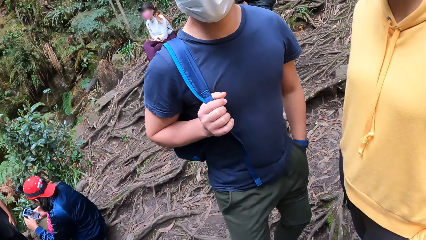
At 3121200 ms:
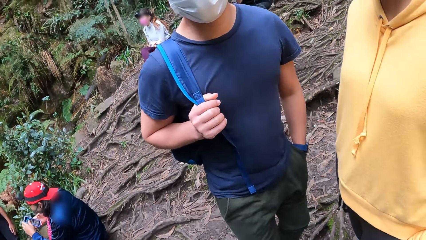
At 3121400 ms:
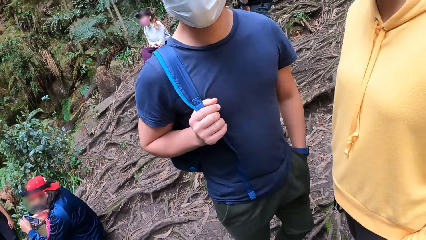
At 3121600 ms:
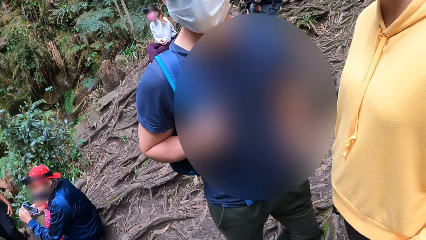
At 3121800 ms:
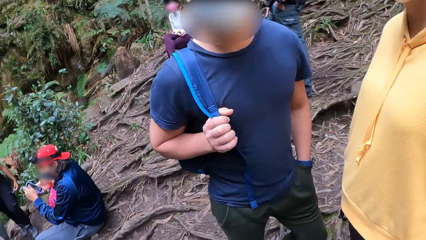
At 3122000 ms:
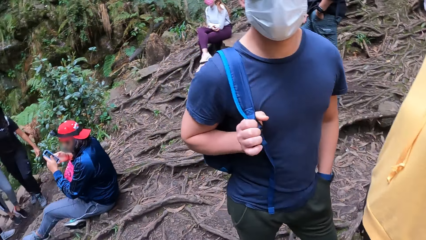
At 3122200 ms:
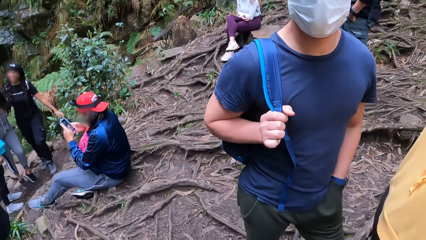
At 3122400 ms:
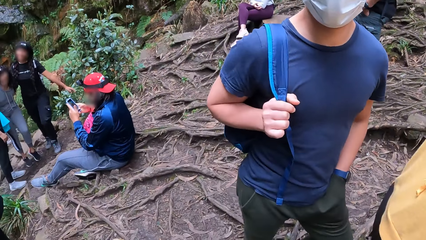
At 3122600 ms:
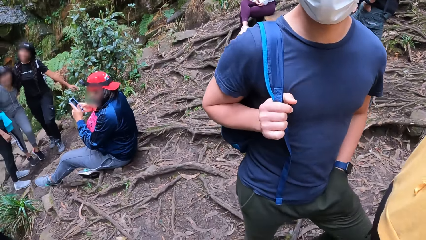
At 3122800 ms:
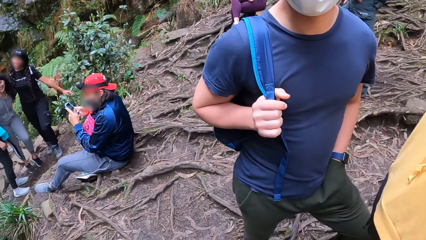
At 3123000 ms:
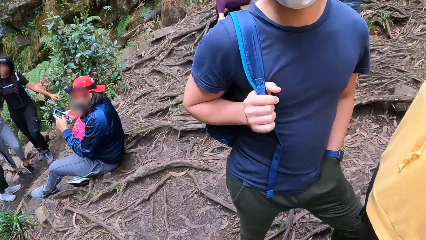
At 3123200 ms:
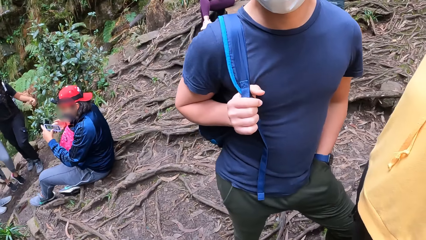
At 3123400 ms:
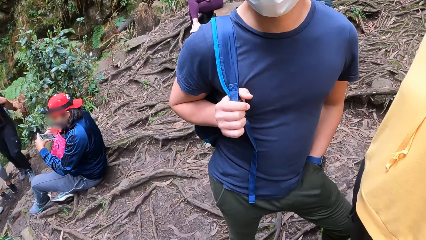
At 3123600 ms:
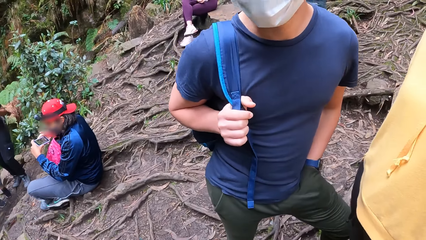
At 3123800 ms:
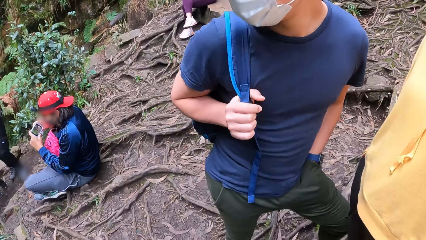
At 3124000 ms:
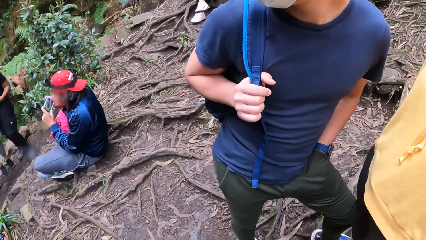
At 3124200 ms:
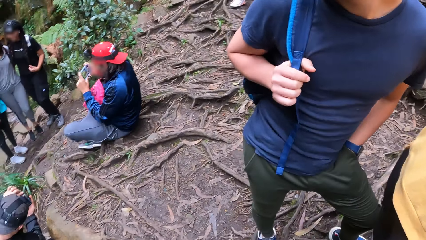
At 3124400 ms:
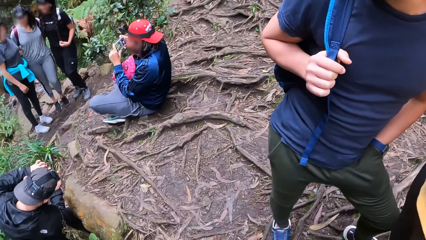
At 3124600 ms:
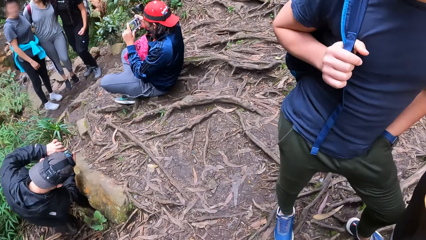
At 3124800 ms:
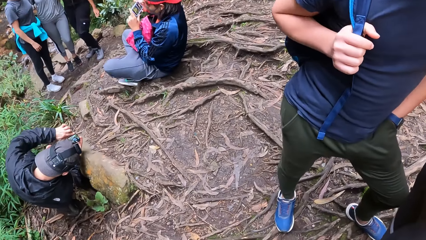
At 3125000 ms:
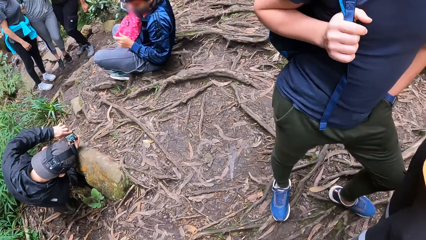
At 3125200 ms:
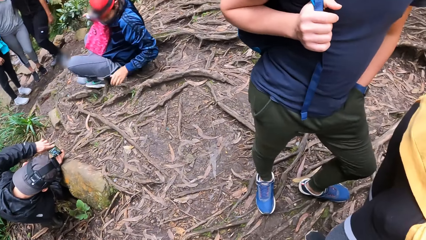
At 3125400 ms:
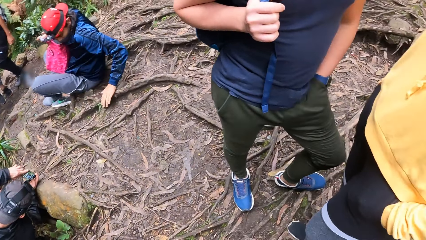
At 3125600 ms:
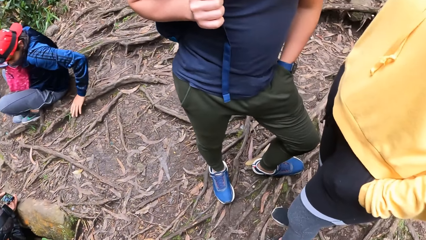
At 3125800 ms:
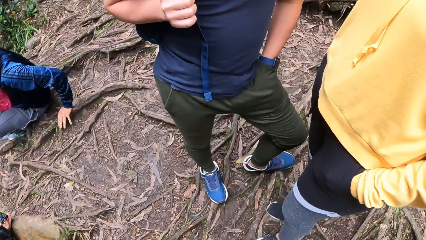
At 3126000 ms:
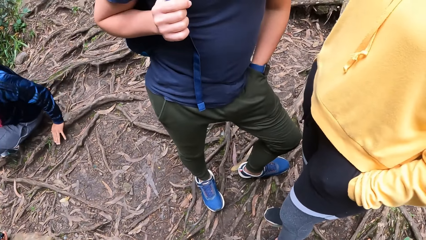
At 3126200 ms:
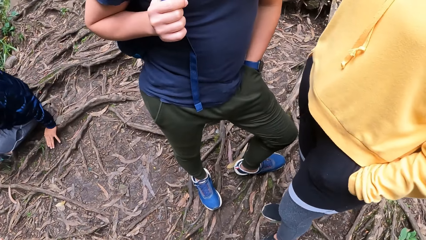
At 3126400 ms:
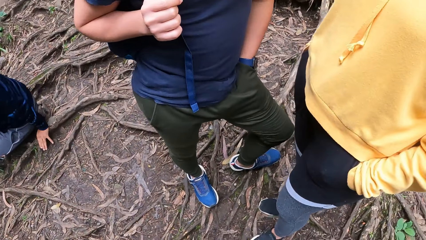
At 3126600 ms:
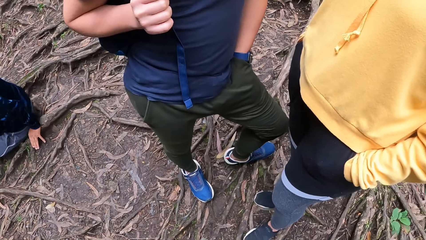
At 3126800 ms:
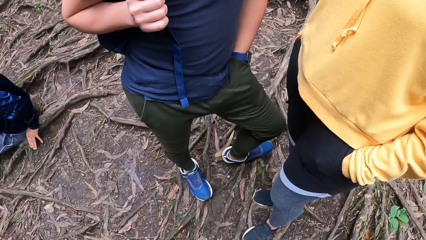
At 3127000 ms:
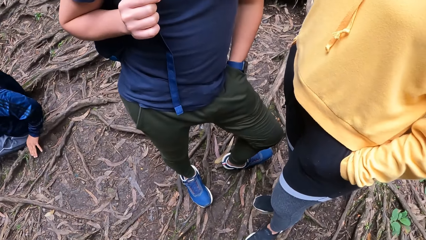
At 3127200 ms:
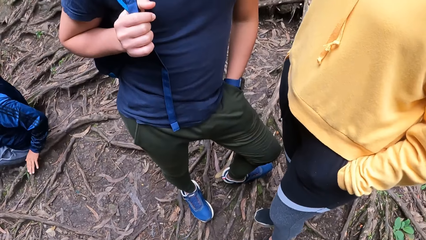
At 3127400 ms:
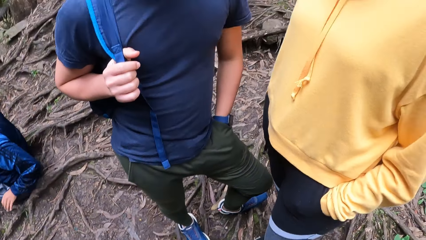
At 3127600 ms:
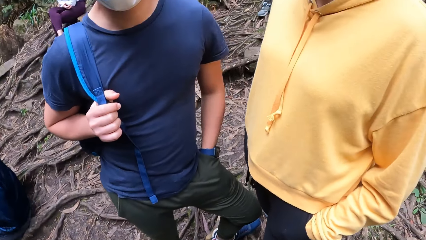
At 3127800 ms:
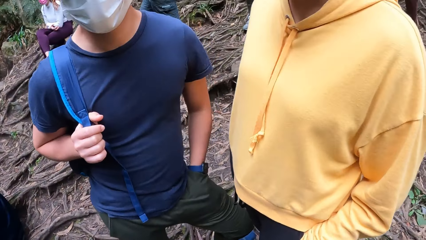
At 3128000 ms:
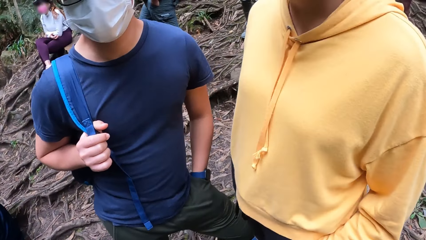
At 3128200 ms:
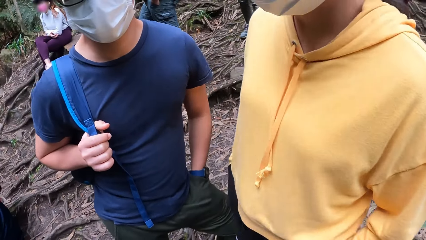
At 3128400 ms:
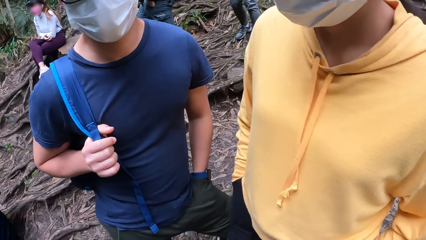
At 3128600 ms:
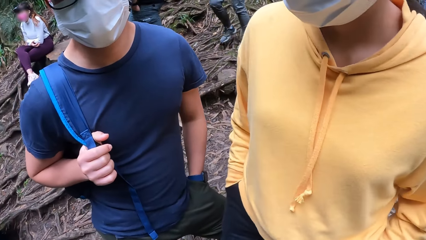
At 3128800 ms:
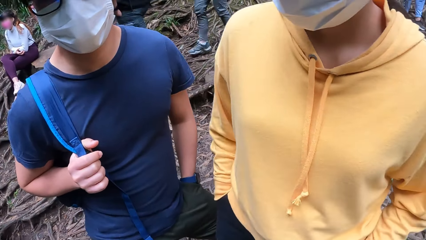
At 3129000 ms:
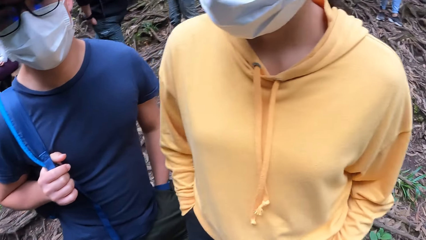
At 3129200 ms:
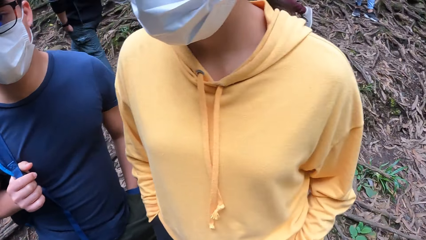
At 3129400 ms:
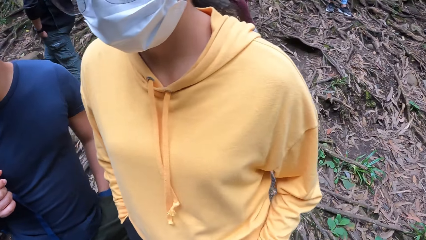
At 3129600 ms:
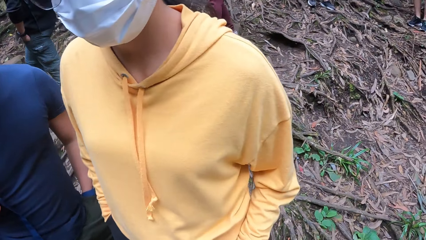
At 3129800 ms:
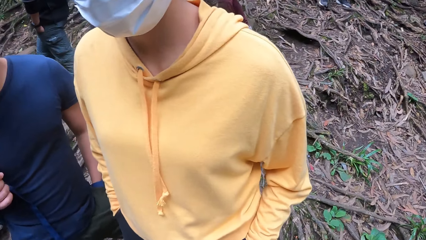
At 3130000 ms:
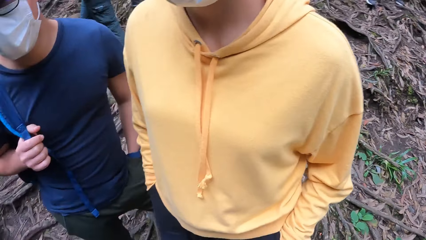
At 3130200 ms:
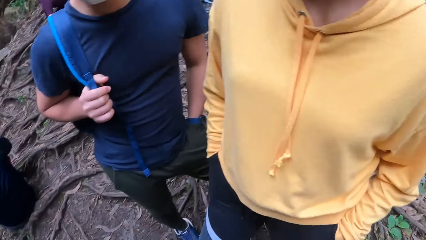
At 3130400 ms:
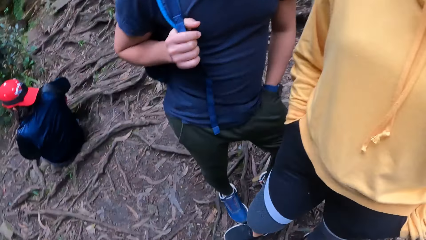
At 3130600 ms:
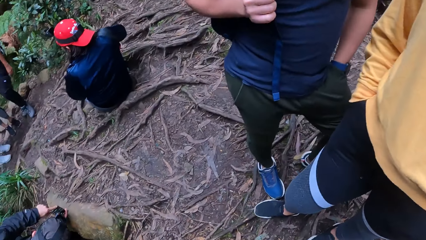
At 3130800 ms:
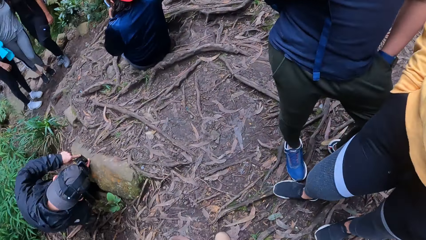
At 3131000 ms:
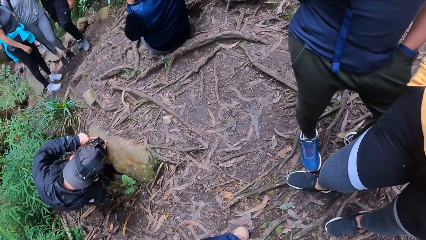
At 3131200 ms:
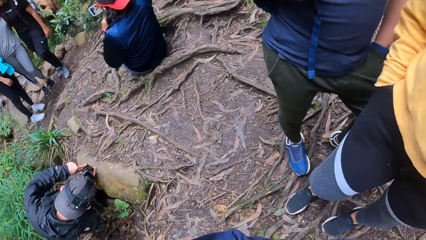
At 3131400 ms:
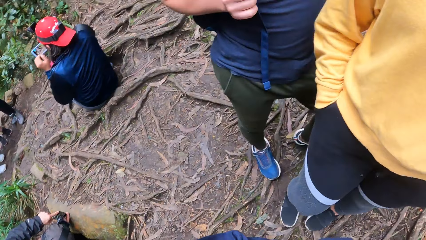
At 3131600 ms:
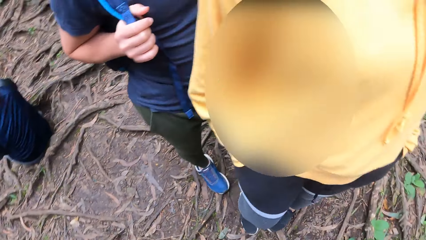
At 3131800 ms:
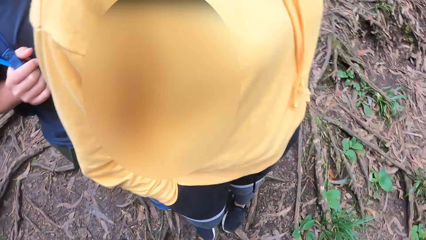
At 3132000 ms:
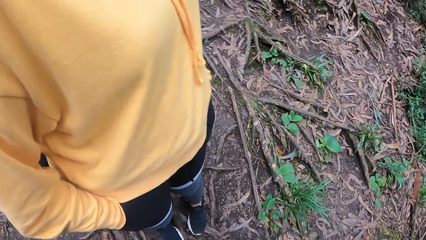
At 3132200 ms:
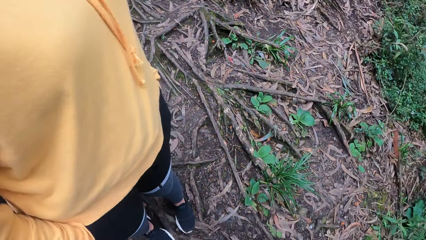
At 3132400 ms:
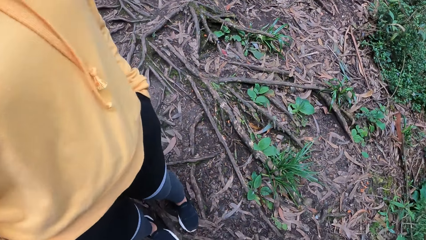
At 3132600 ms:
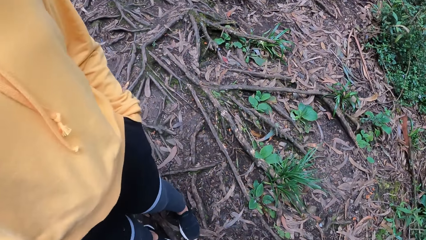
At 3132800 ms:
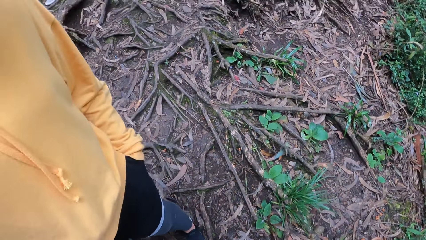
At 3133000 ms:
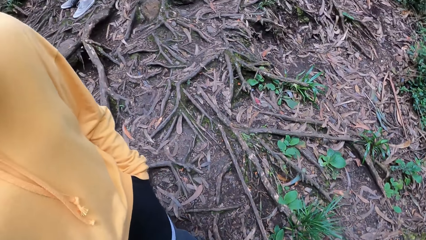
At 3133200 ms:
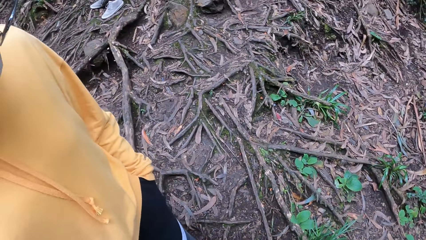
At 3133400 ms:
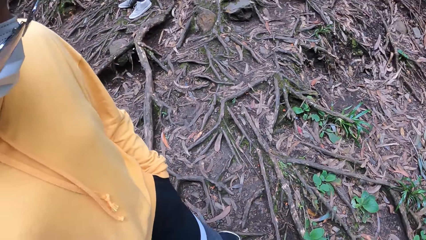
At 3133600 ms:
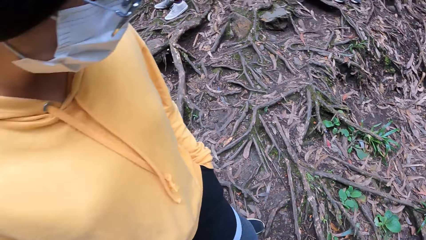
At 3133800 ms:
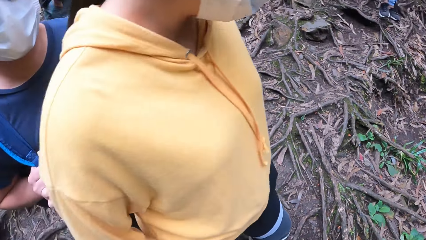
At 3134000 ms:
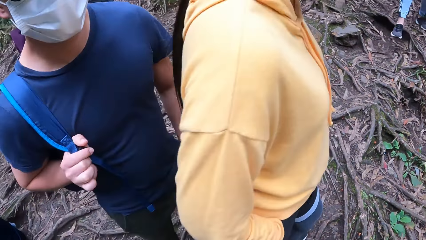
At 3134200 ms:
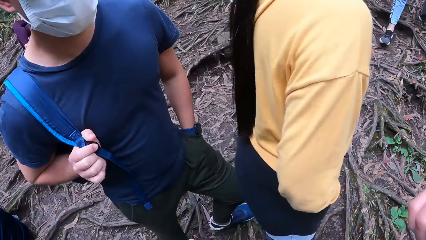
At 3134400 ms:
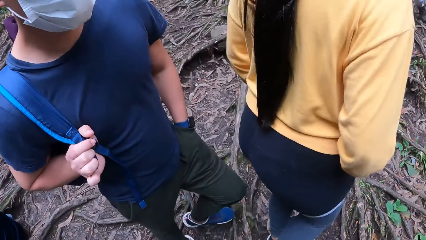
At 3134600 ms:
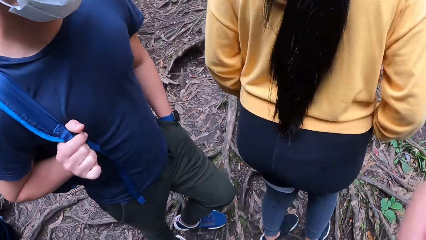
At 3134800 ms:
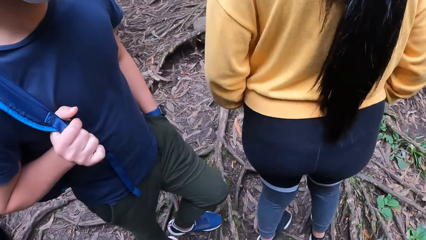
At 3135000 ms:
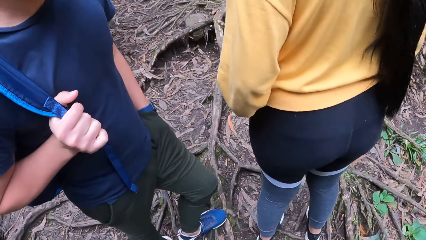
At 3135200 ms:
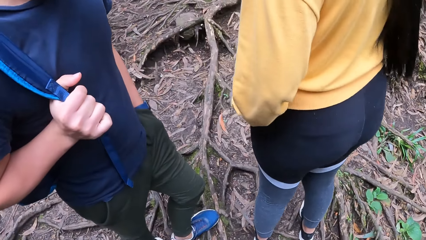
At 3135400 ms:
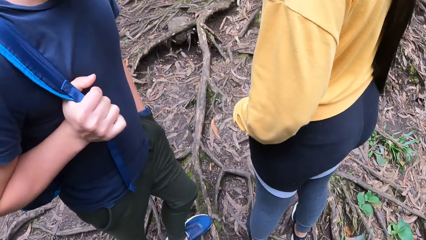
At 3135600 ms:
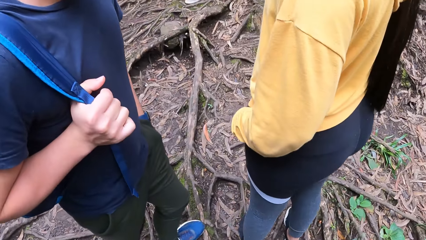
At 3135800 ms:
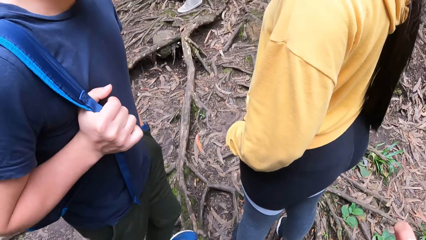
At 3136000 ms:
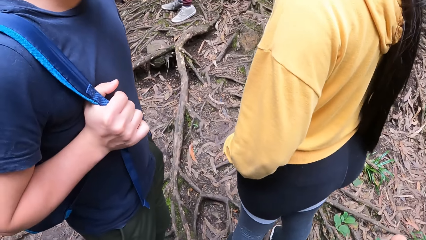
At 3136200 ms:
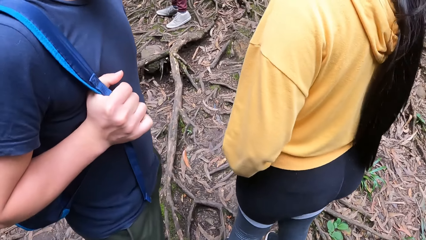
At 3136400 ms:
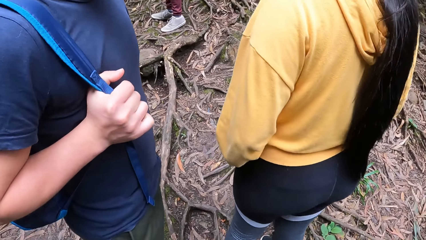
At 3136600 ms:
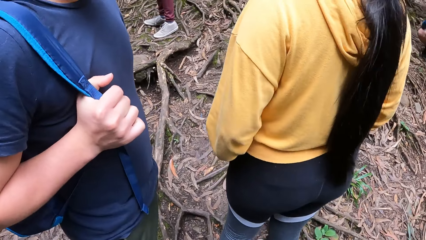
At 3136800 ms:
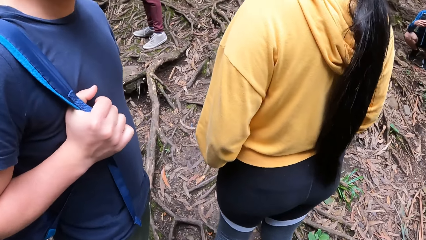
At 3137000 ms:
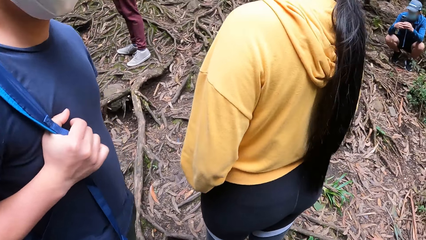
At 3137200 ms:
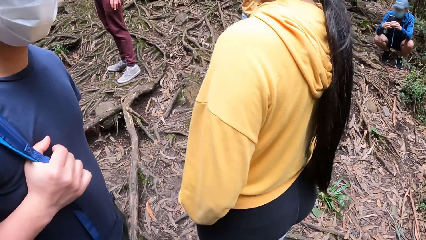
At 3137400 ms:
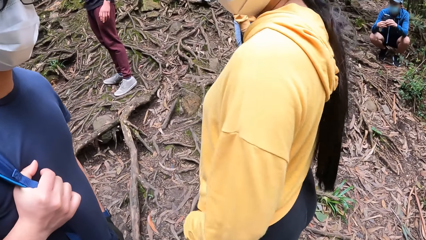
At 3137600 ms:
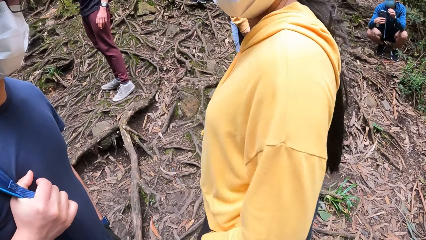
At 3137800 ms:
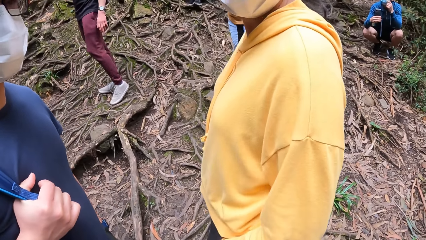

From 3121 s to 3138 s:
The camera wearer stares around. A person interacts while moving hands. Another person takes pictures with a phone. The first person takes pictures with a phone. The second person moves. The camera wearer stares around. A third person walks around. The camera wearer looks around. Another person turns around. Another person stares around.
